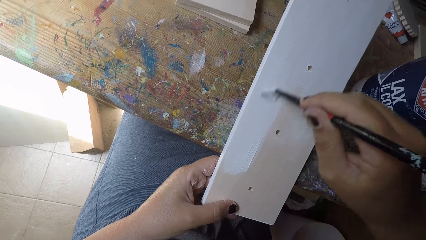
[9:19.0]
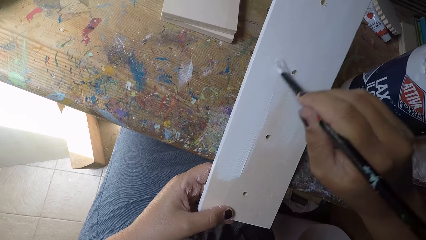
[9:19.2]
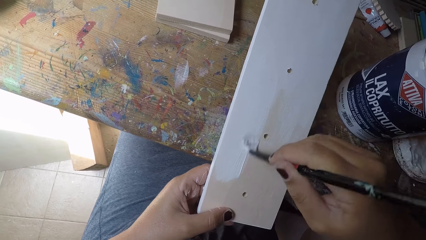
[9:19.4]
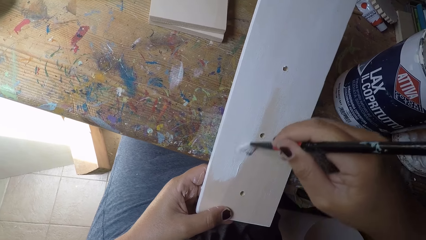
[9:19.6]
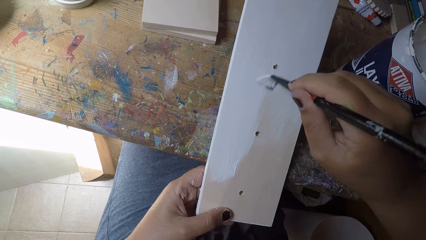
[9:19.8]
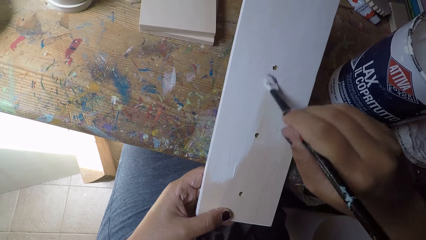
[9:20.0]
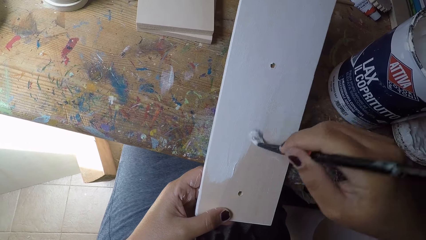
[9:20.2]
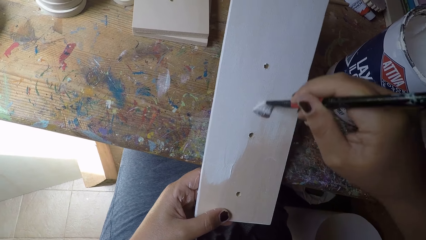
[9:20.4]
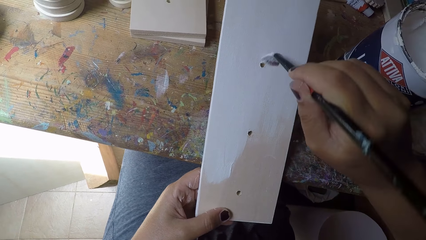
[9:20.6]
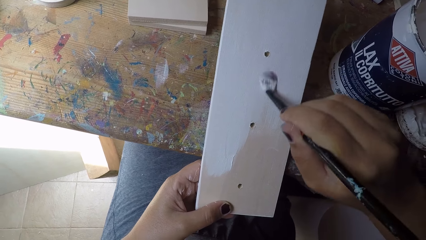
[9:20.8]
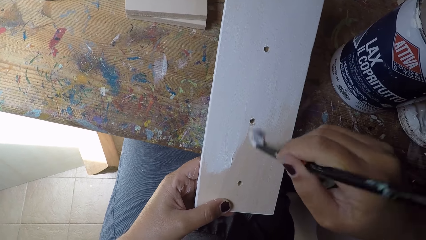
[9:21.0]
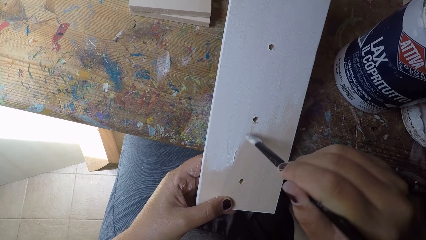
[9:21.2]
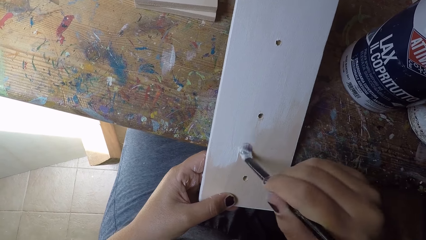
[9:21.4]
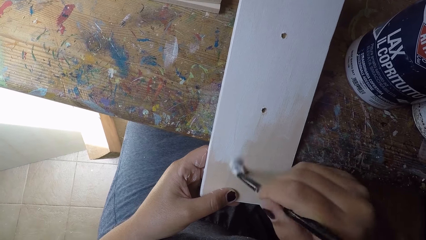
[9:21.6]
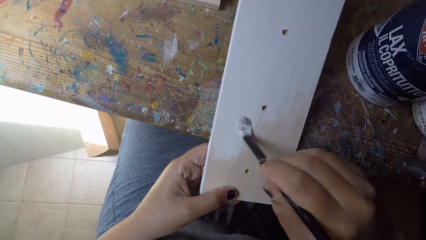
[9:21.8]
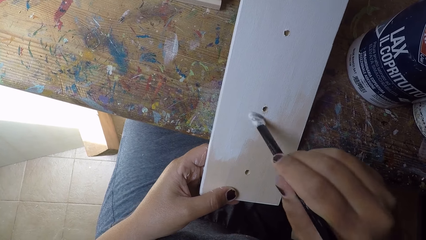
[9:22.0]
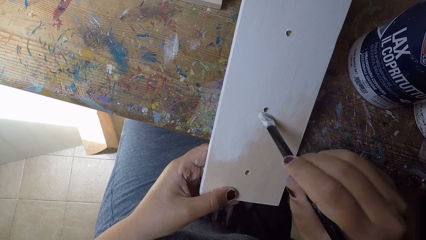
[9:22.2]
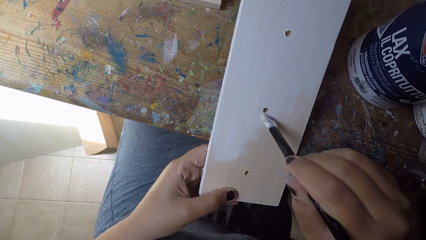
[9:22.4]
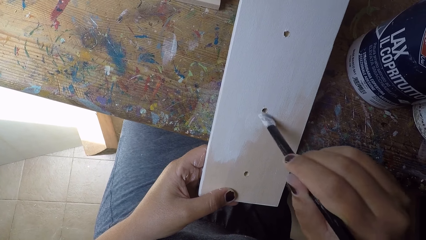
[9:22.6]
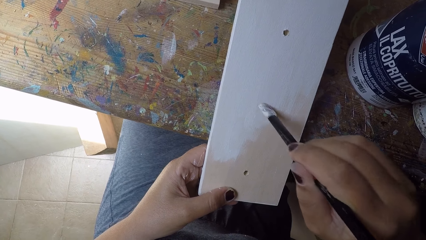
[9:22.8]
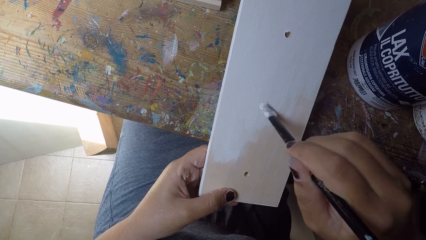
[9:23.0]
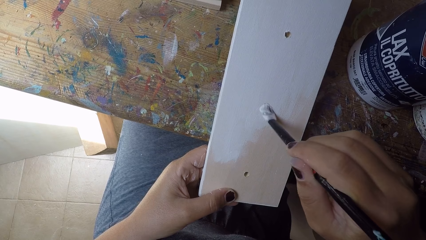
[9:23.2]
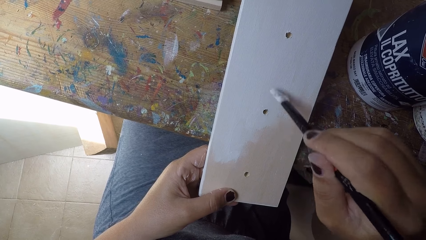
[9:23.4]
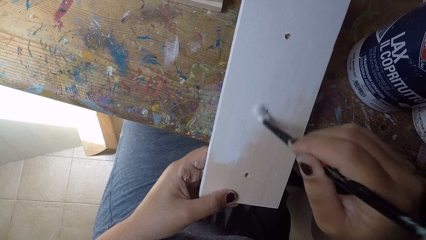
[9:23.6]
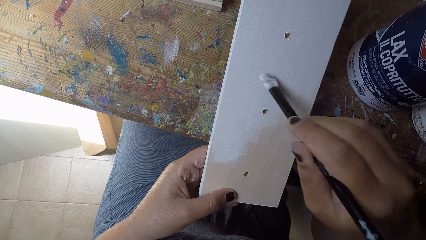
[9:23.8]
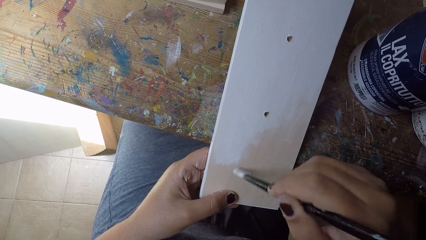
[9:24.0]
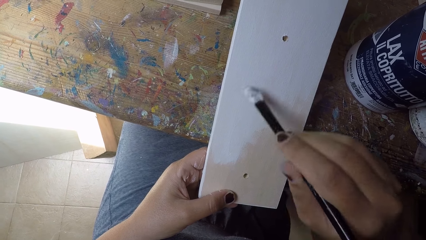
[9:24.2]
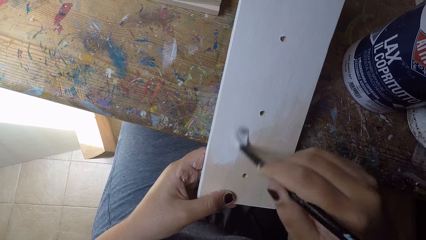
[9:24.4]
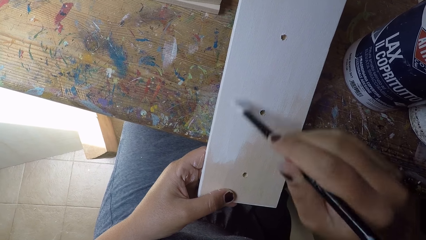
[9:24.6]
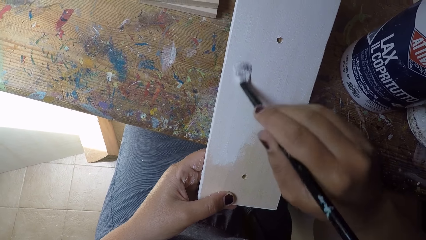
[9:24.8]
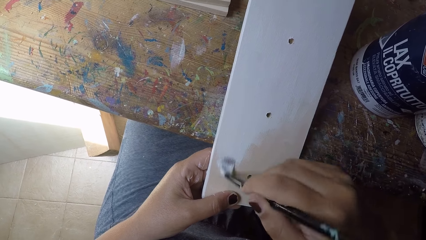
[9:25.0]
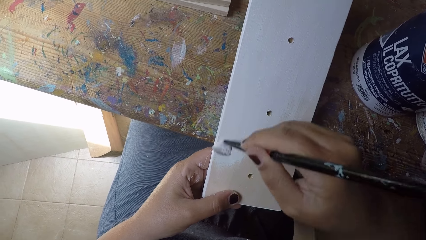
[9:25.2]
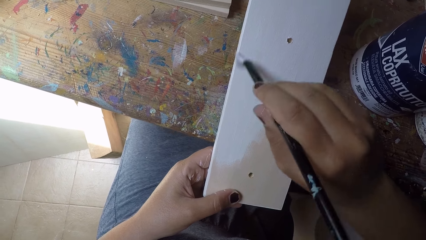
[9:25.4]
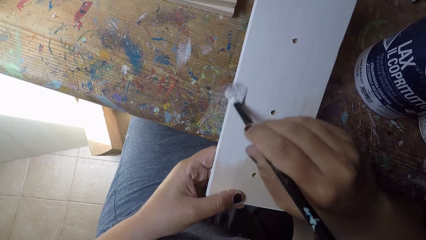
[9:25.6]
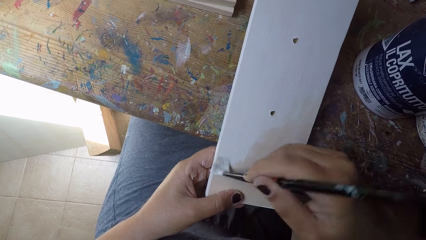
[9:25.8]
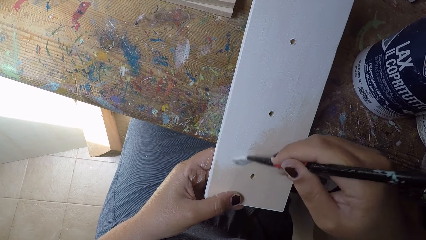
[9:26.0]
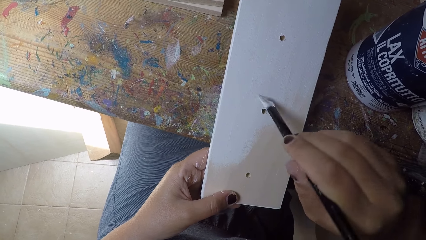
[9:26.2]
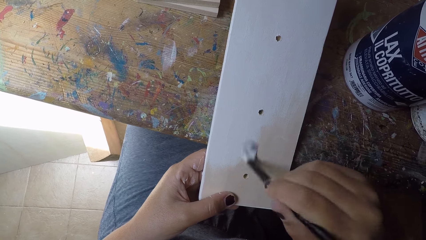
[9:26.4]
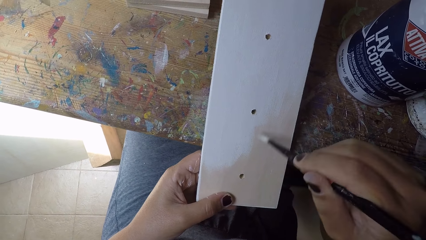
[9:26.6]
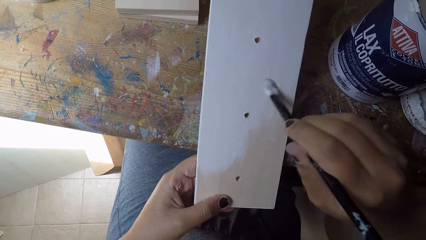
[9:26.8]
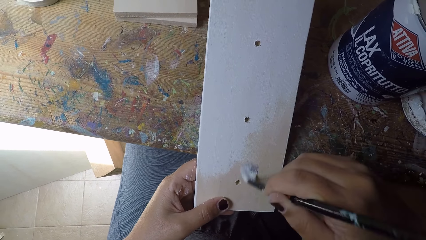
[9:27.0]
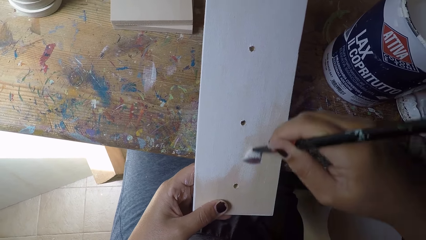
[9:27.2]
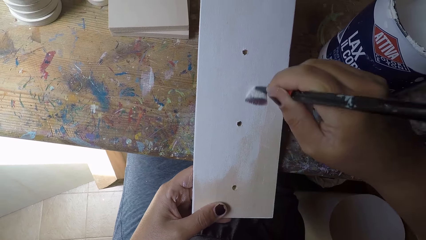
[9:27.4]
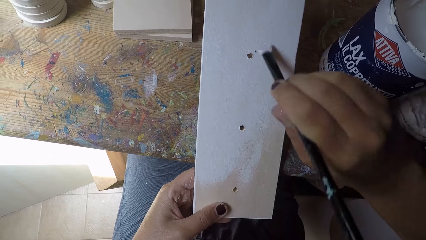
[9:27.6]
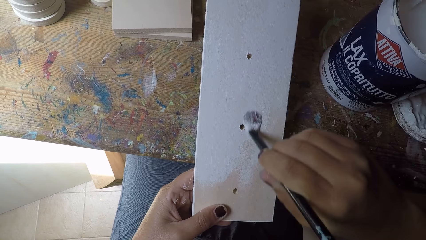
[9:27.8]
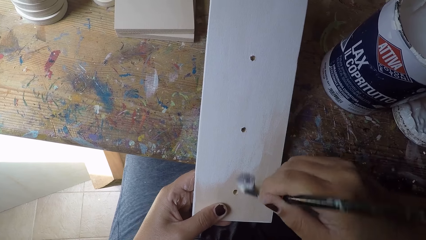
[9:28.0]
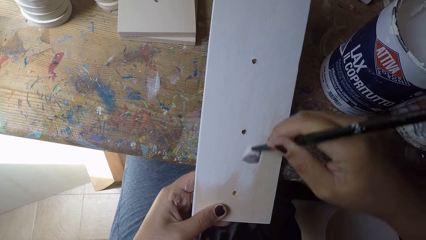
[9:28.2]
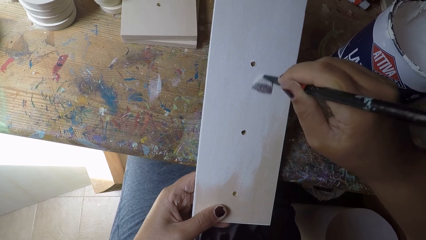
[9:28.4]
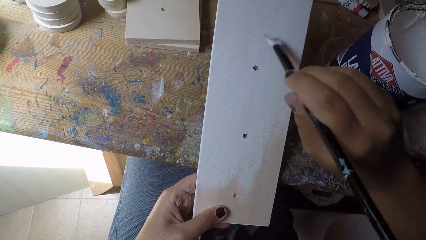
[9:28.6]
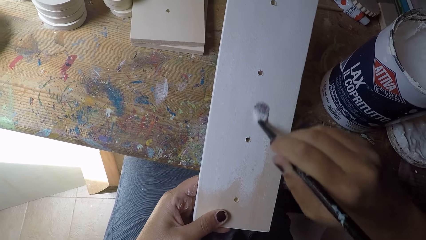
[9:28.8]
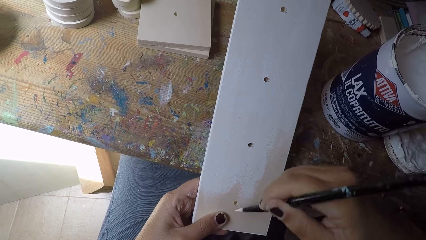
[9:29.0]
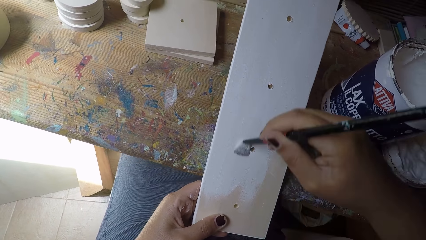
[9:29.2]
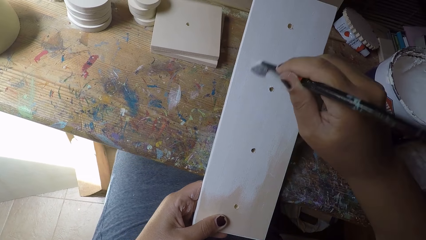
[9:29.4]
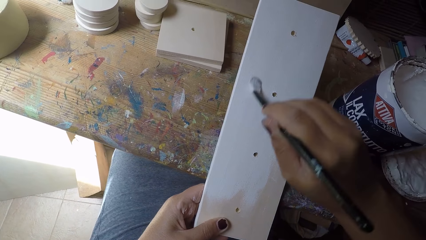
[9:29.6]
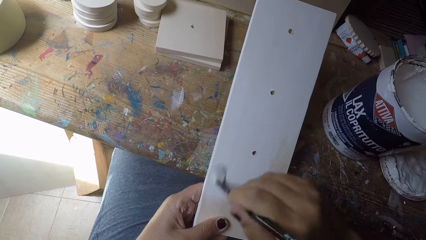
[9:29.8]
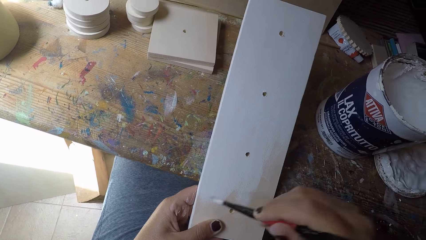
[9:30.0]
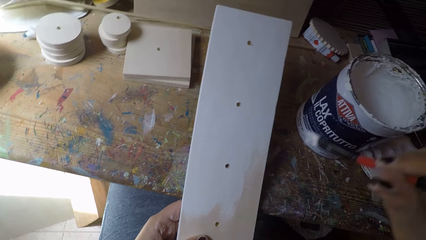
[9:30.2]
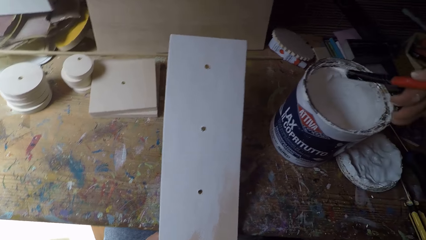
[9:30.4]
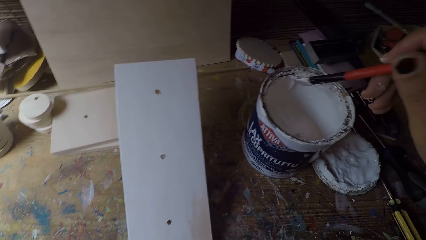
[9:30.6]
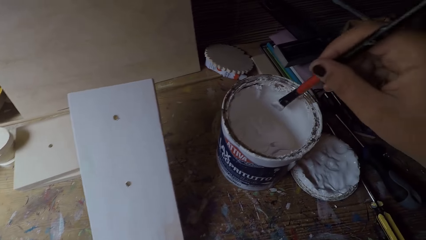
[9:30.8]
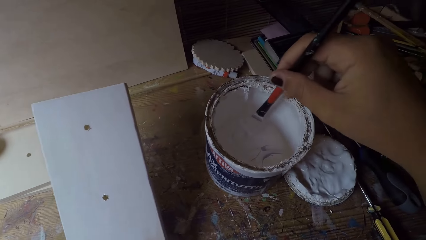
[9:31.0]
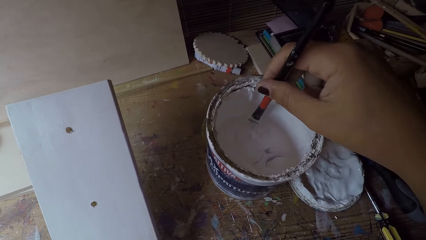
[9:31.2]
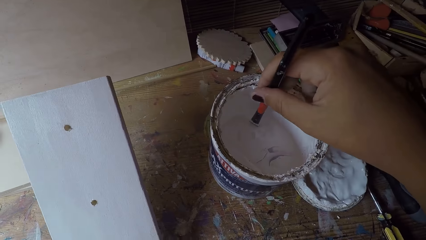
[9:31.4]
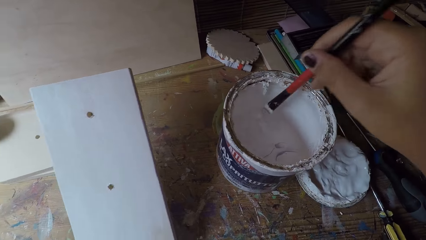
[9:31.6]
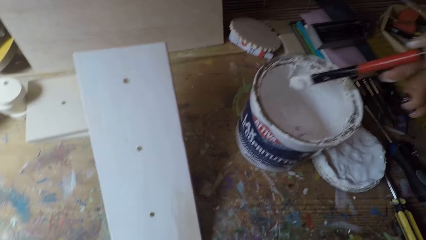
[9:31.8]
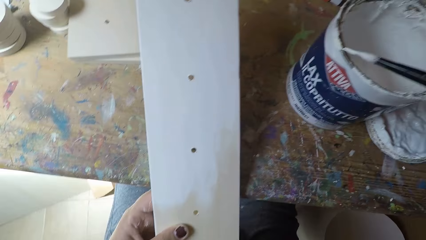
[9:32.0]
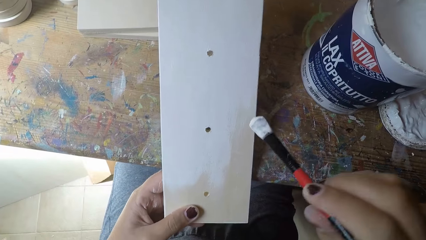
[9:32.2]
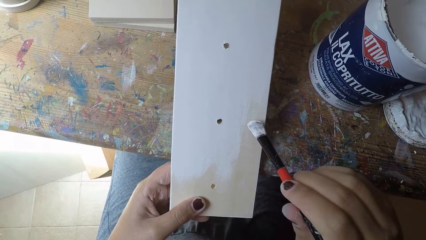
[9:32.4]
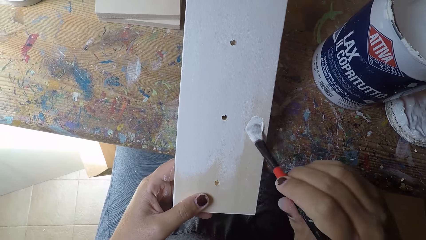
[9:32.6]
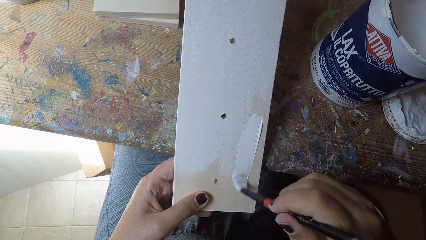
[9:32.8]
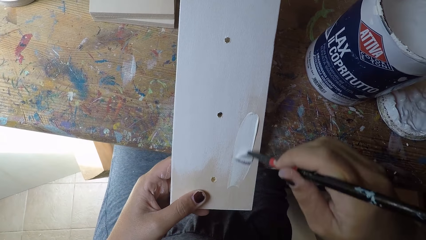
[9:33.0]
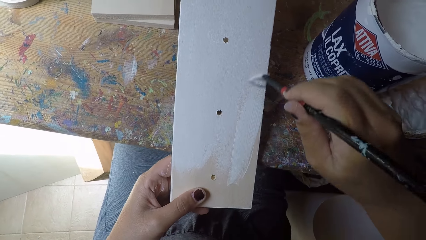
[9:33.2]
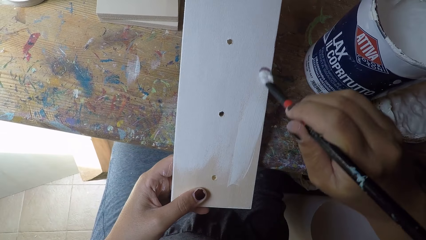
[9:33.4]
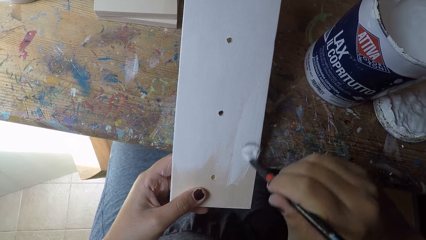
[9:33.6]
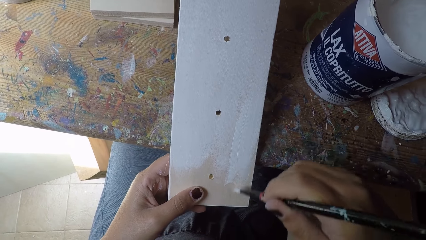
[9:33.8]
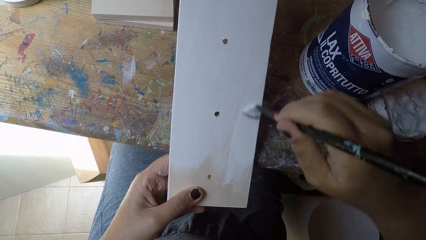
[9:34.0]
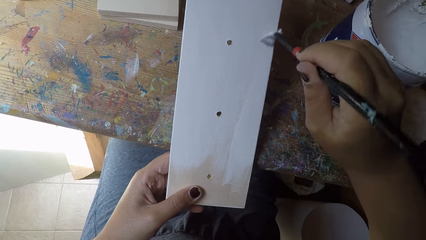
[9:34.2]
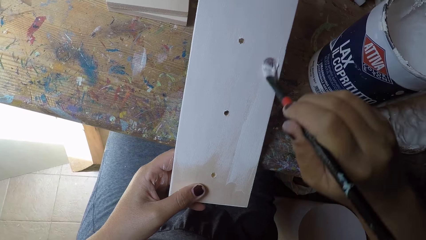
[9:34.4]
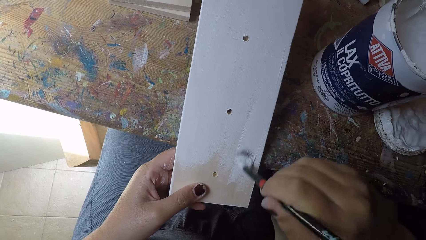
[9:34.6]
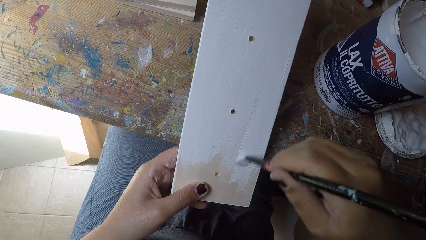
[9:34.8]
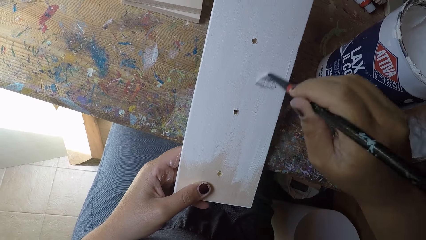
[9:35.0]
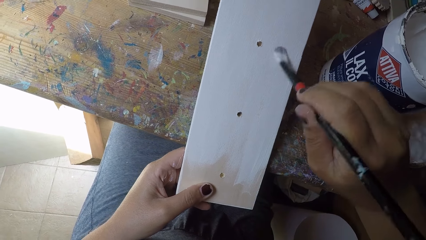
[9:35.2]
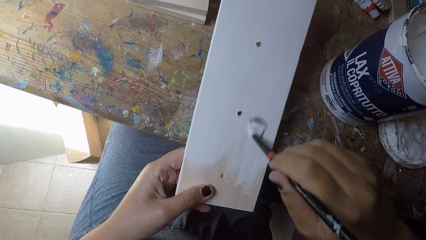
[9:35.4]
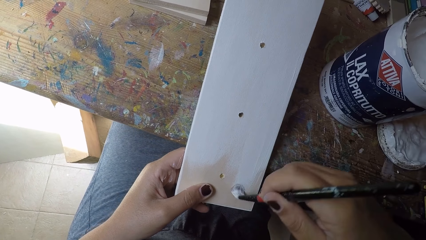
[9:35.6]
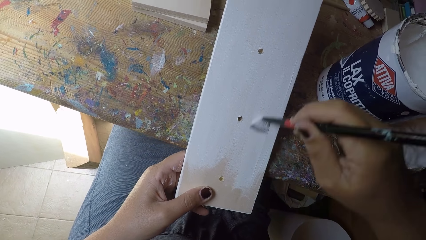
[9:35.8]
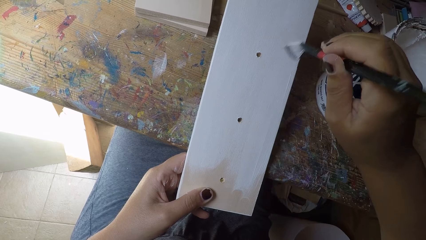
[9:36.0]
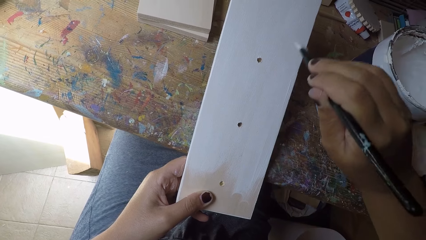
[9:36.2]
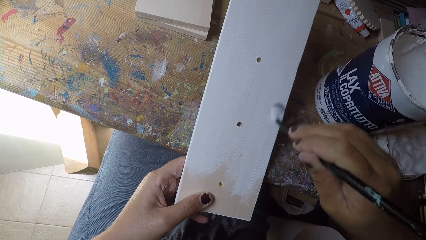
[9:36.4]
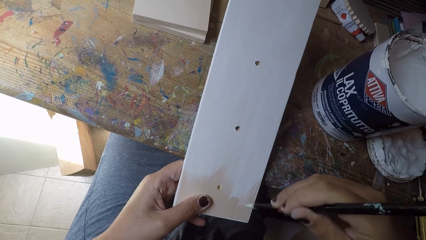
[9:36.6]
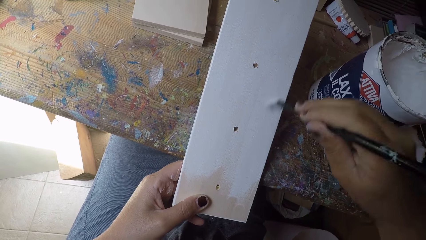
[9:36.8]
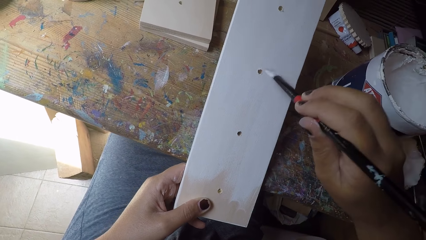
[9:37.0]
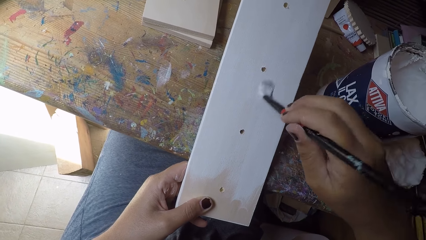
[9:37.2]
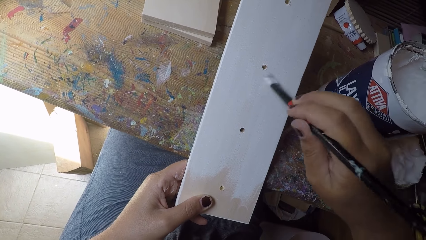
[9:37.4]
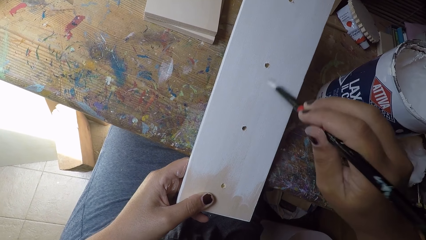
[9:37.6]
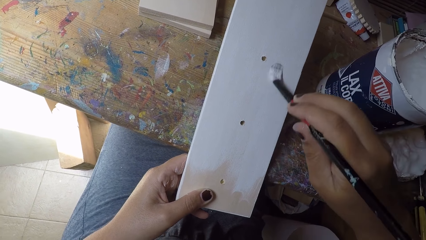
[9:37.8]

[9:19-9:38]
The camera wearer dips the paintbrush in his right hand into the paint can. He paints the wooden plank with the paintbrush in his right hand.
